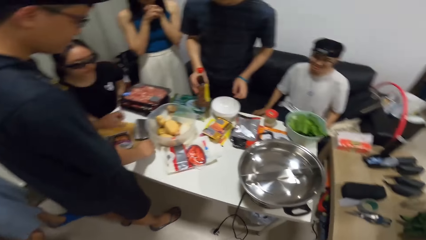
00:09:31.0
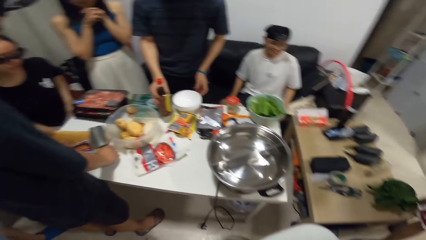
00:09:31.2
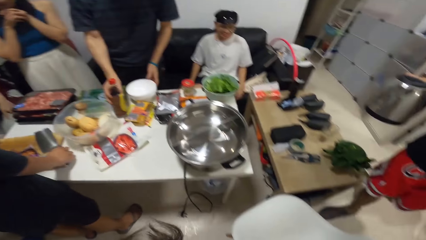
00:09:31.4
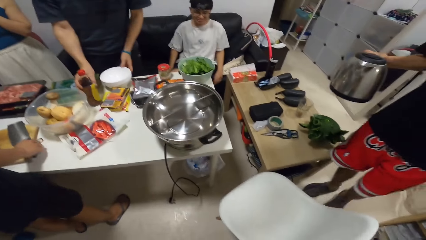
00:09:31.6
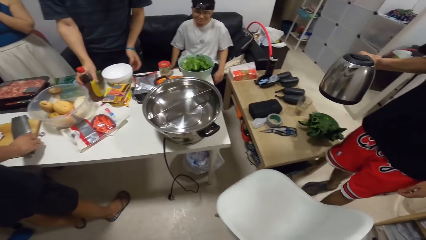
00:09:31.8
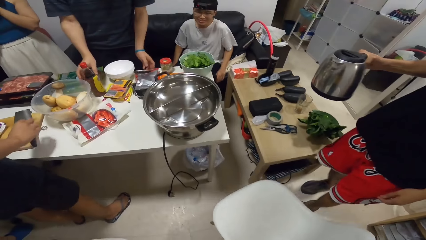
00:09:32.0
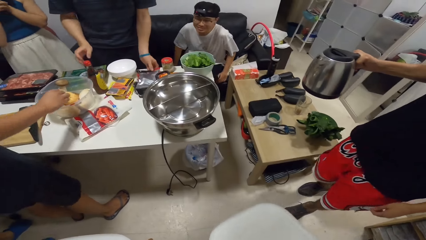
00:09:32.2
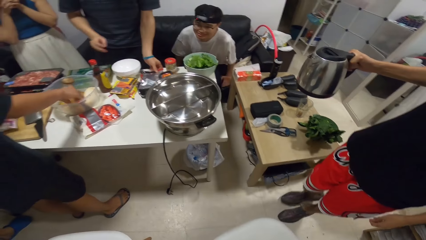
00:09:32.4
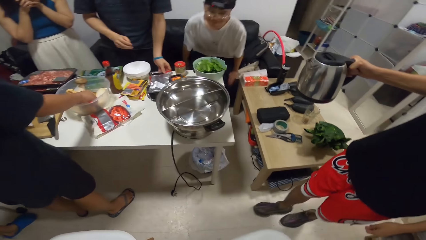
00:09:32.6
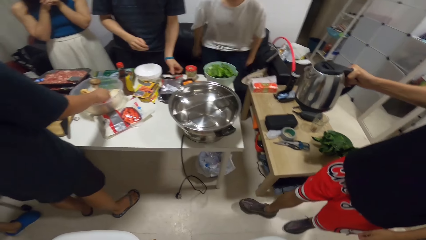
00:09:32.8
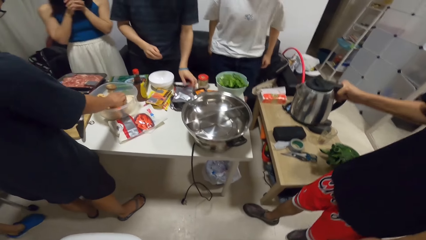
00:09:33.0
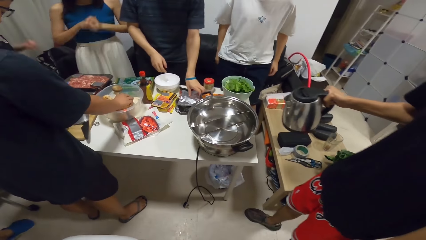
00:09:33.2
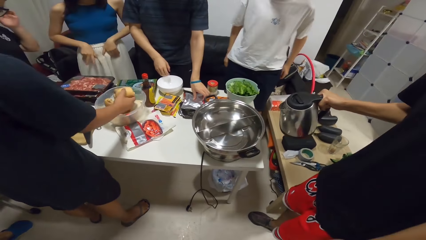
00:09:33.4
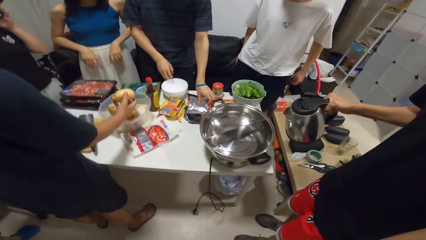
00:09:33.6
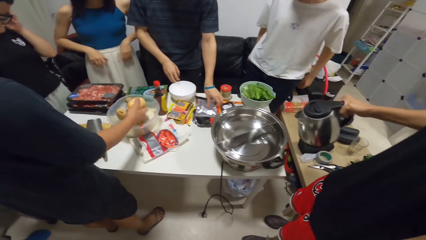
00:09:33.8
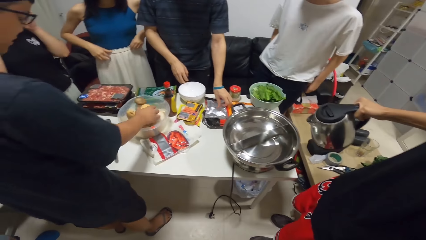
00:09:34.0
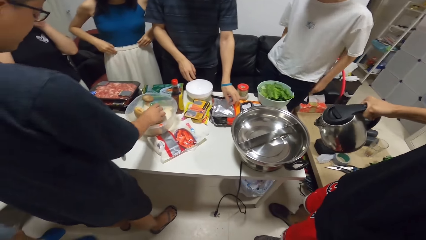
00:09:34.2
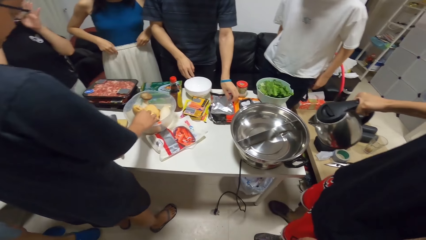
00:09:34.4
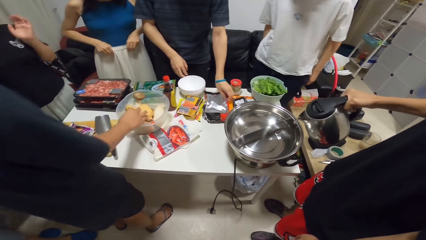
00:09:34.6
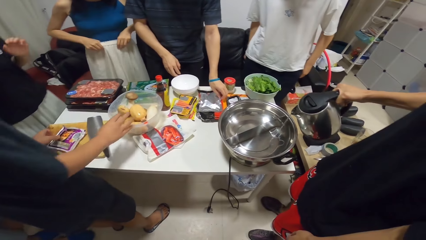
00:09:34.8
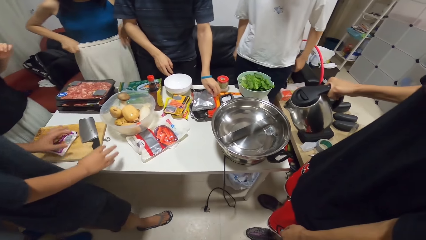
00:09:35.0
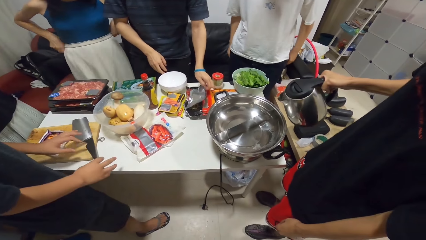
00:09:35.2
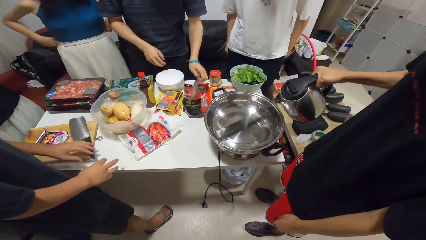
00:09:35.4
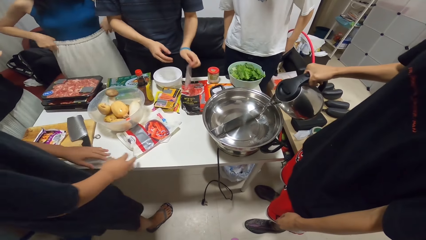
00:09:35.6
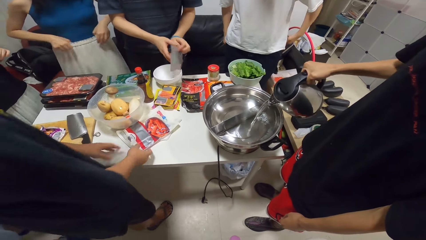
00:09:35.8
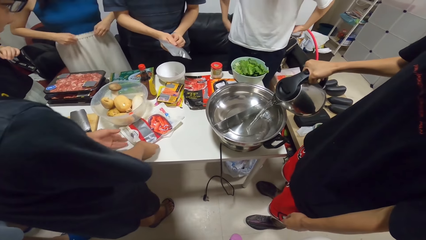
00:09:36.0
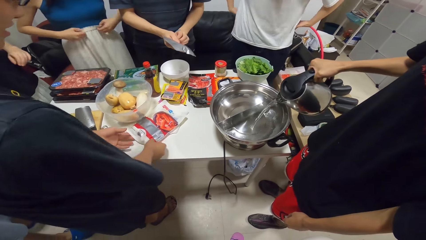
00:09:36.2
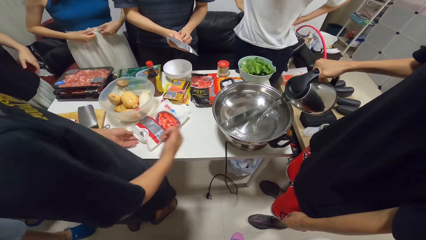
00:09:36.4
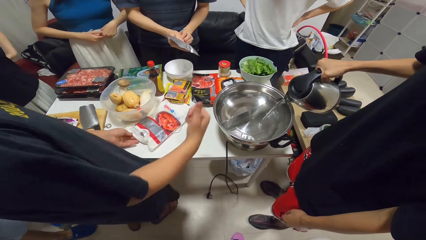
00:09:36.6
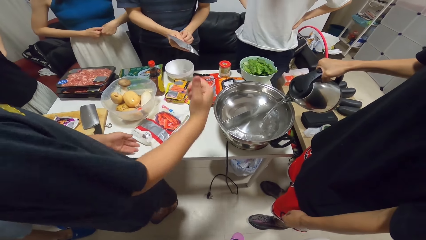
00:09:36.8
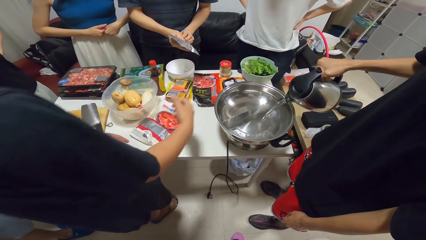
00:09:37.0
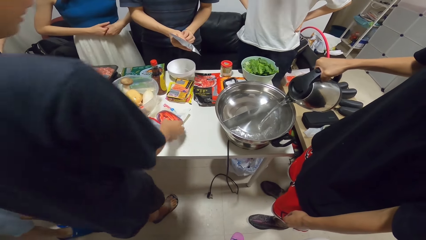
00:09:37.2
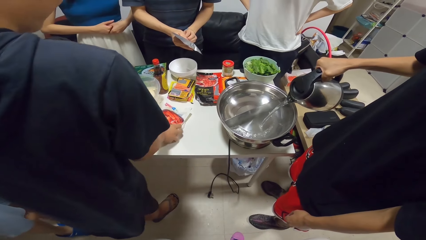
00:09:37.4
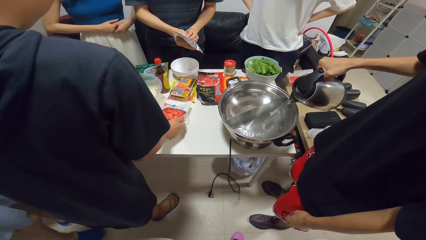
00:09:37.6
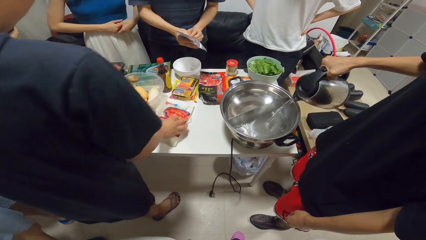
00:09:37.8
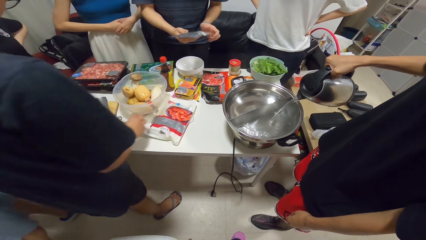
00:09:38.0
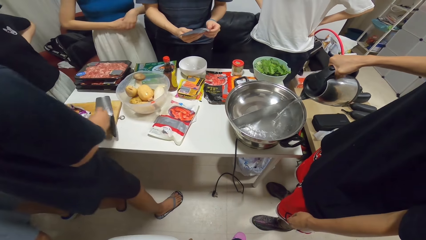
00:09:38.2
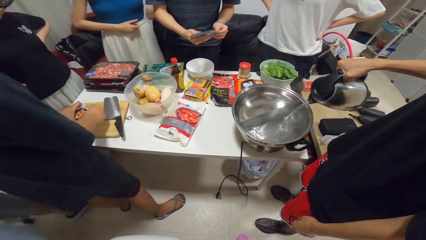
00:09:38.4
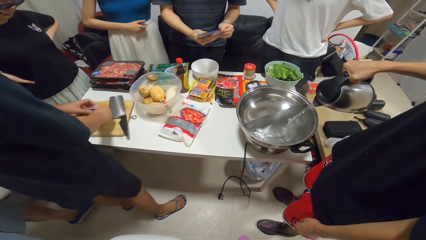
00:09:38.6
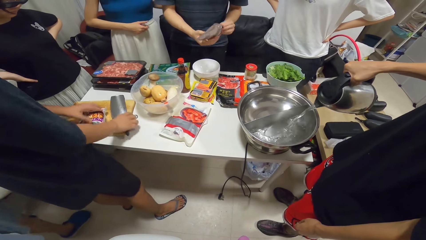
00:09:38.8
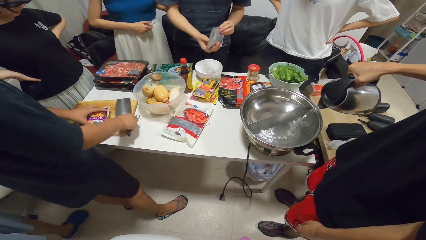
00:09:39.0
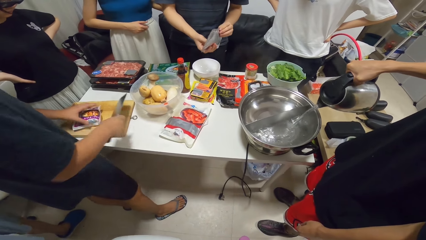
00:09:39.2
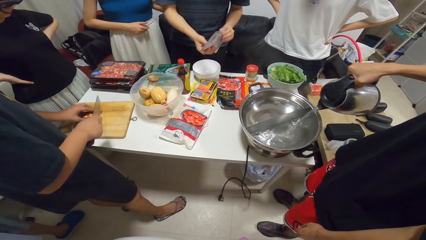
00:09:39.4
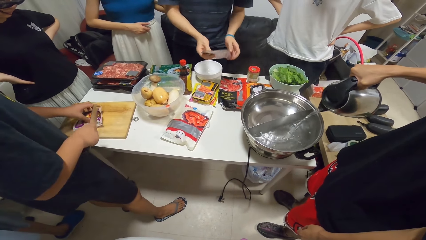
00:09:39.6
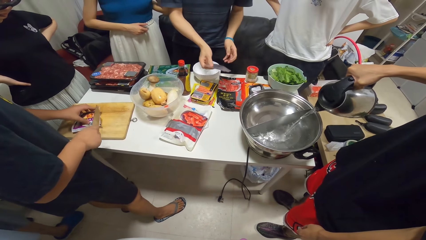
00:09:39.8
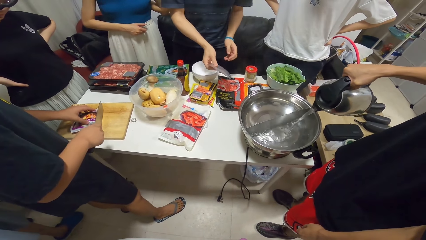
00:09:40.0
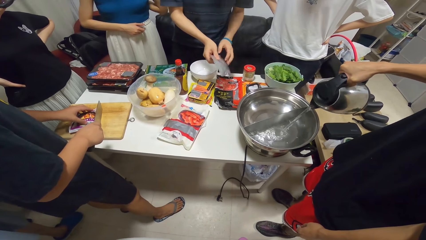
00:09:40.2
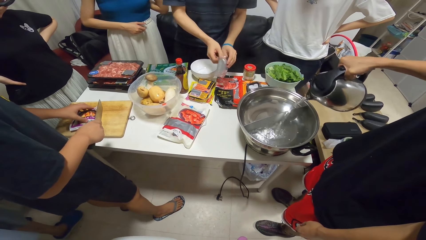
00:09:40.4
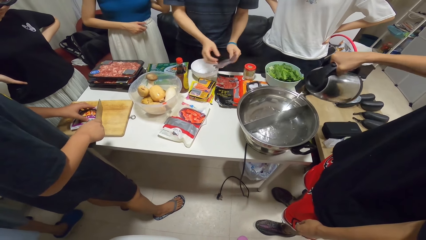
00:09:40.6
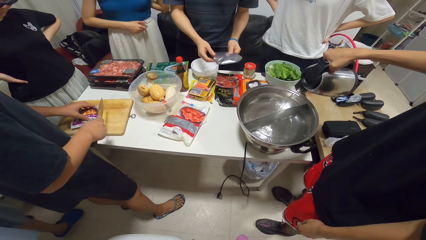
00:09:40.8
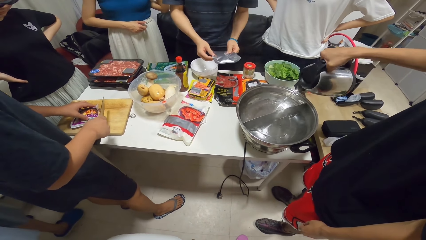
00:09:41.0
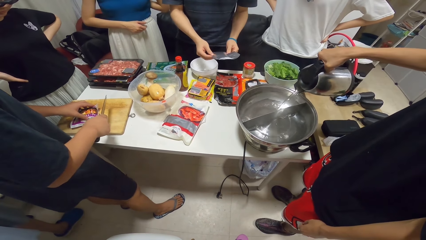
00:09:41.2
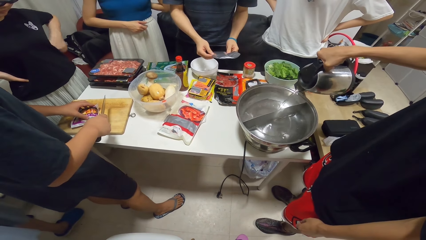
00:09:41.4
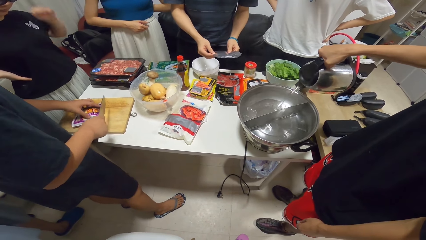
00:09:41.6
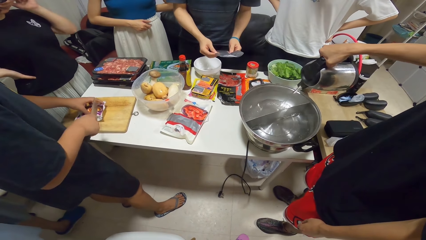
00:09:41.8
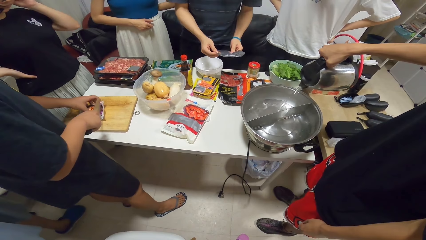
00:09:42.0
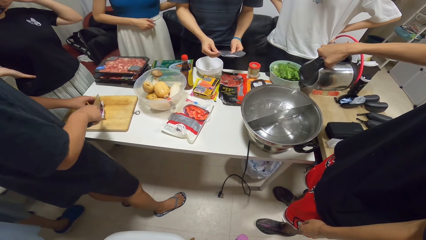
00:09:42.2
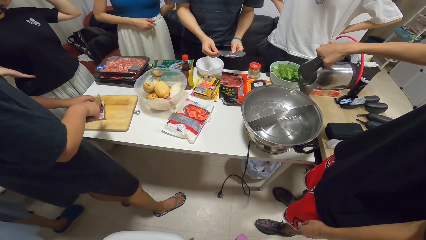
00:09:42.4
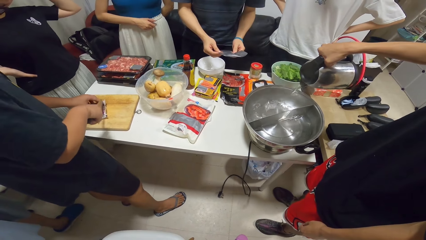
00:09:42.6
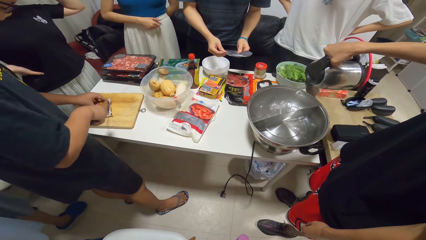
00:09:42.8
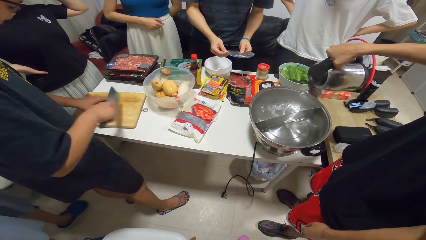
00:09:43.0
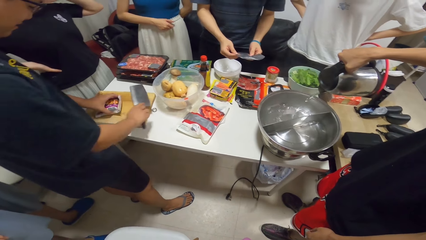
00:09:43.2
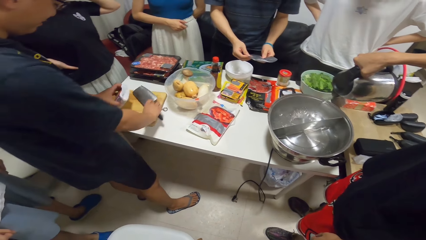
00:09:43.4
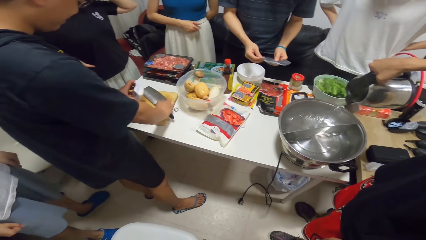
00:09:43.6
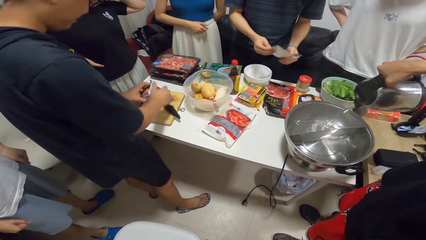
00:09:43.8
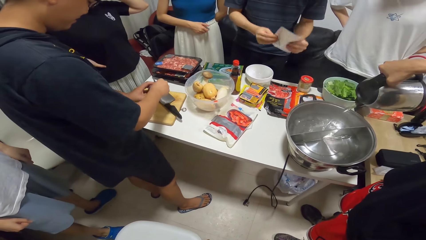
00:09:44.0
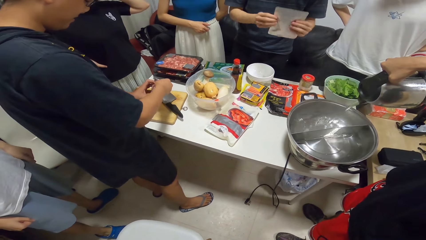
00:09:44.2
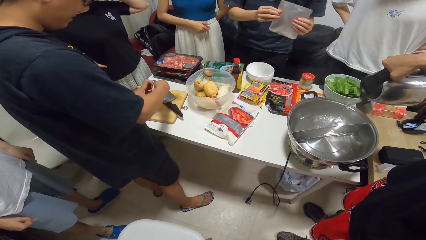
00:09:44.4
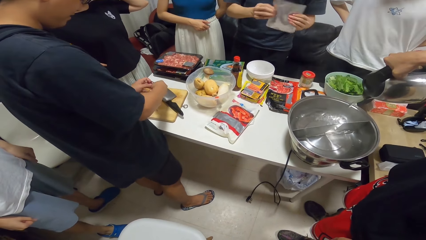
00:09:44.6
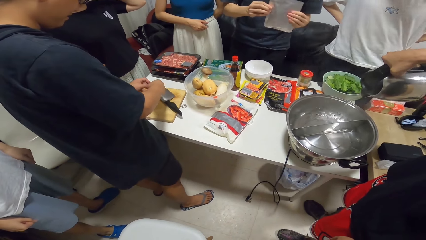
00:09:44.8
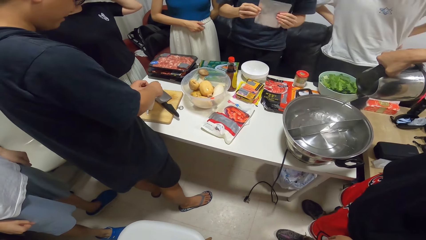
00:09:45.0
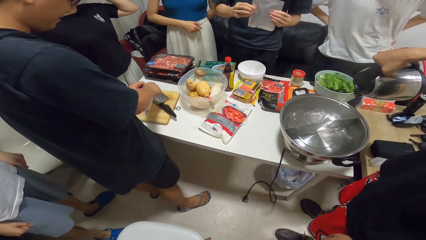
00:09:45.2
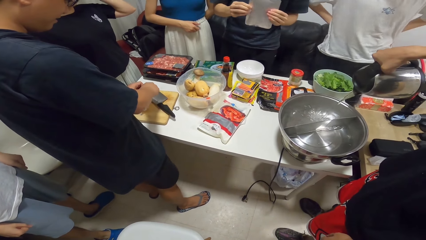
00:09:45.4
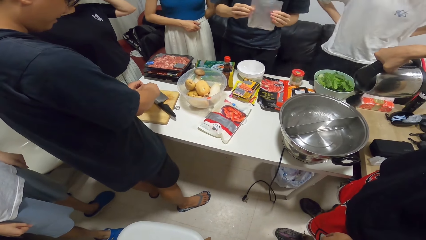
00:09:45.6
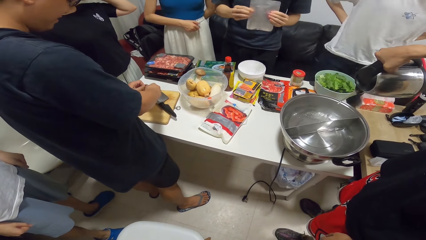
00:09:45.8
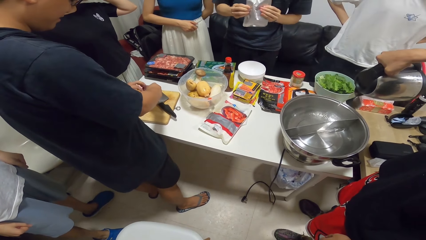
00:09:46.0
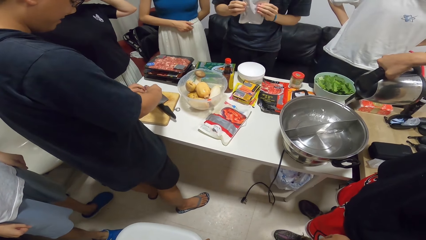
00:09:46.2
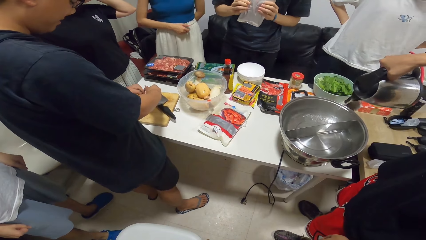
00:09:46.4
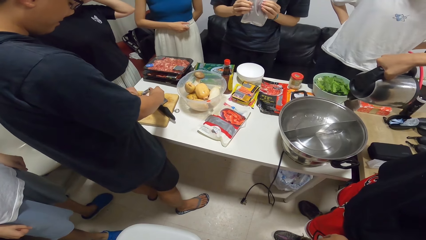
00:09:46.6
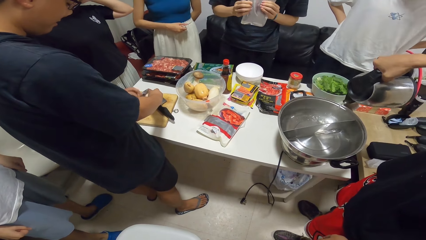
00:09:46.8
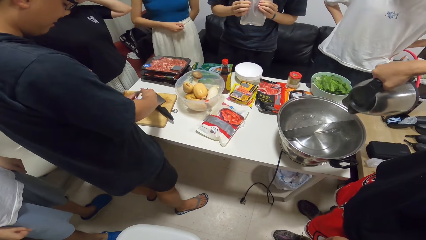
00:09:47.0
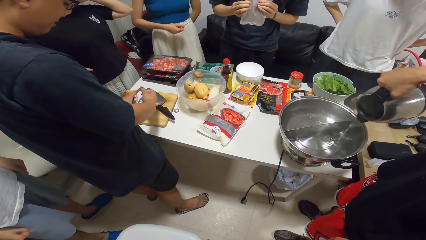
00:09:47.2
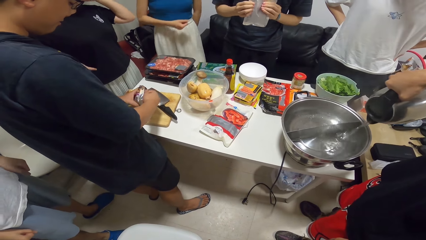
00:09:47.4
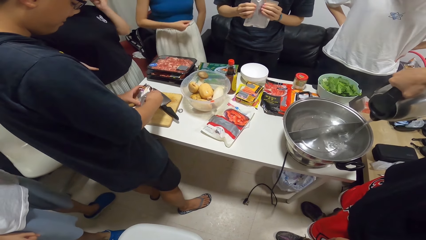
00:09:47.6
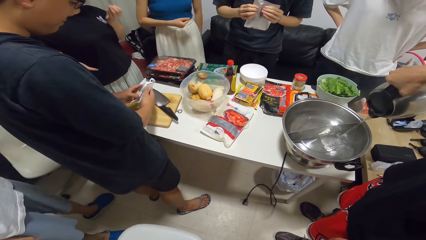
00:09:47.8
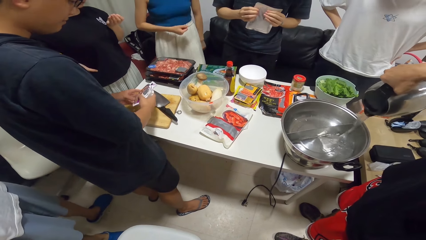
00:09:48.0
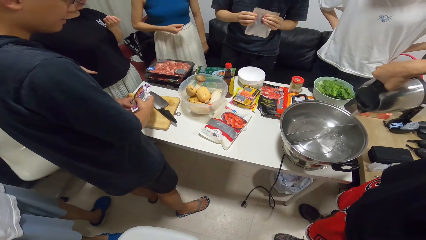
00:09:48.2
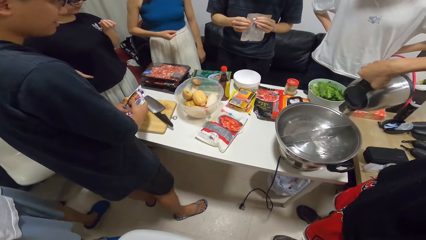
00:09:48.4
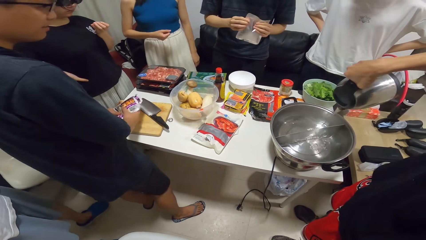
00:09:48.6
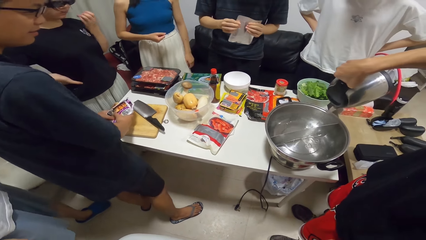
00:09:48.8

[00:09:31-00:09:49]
A man walks around. Another man picks a potato from the bowl with his right hand. The second man drops the potato in the bowl. The first man pours water from the electric jug into the cooking pot on the cooker with her right hand. A third man picks a pack of food on the table with his left hand. The second man touches the first pack of food on the table with his right hand. The second man touches a pack of cheese on the chopping board on the table with his left hand. The second man picks the chopping knife on the chopping board on the table with his right hand. The second man cuts the pack of cheese open with the chopping knife in his right hand. The second man drops the chopping knife on the chopping board on the table. The second man opens the pack of cheese with both hands. The third man shakes a polythene pack.
